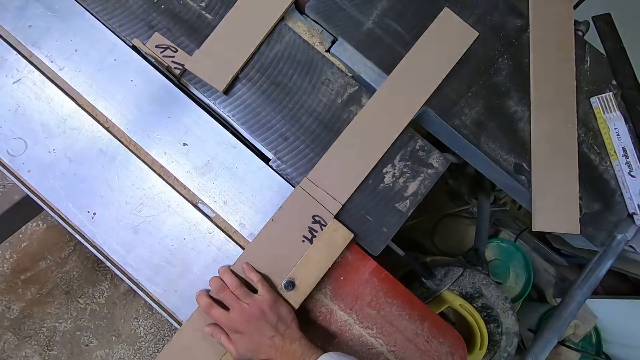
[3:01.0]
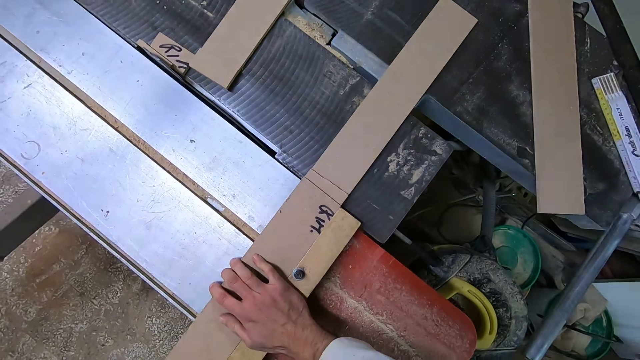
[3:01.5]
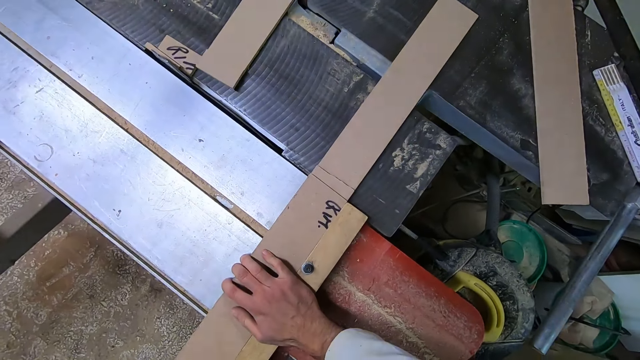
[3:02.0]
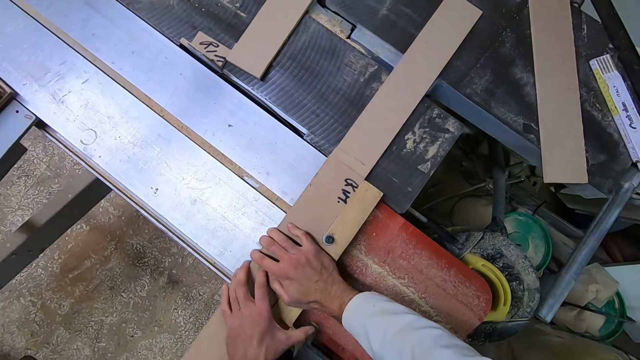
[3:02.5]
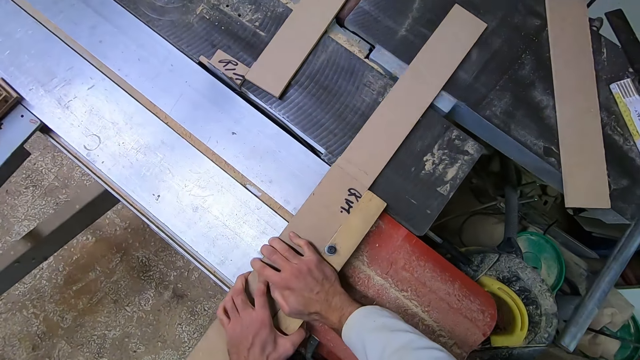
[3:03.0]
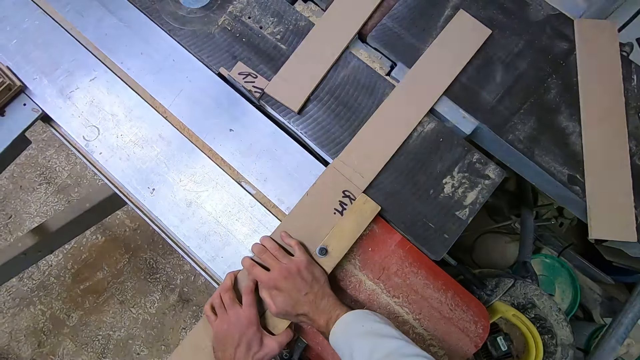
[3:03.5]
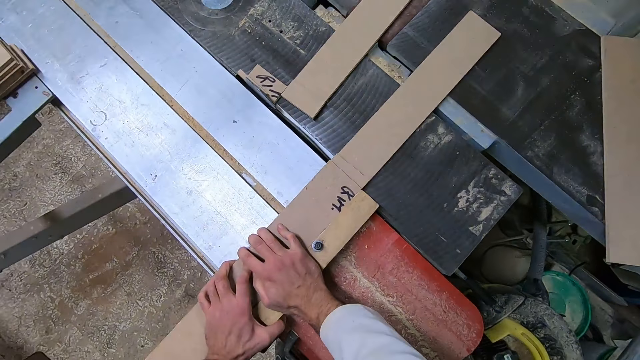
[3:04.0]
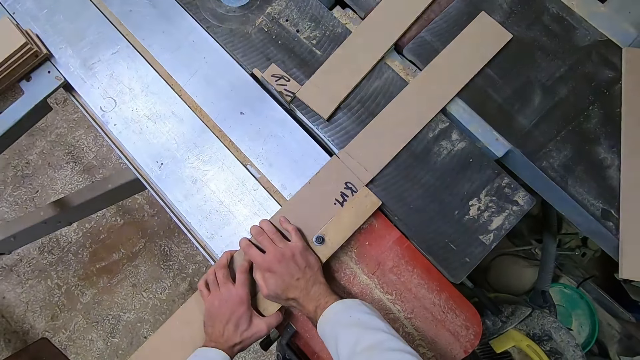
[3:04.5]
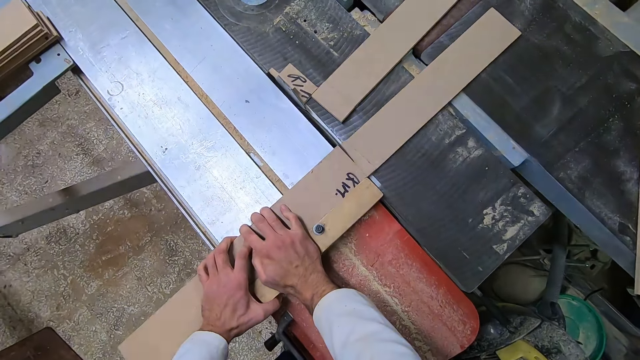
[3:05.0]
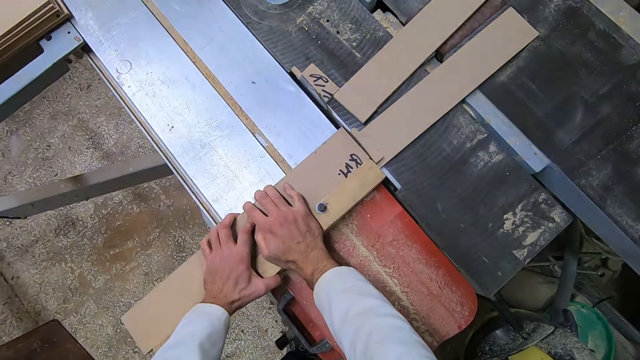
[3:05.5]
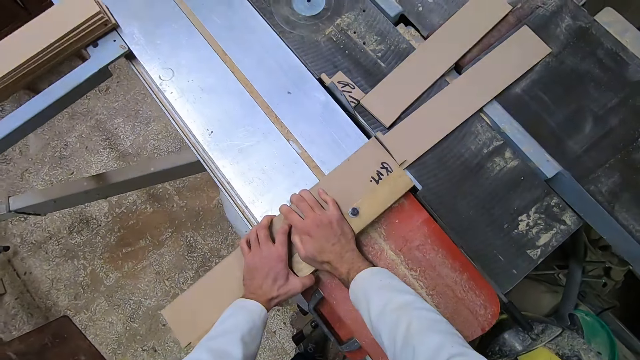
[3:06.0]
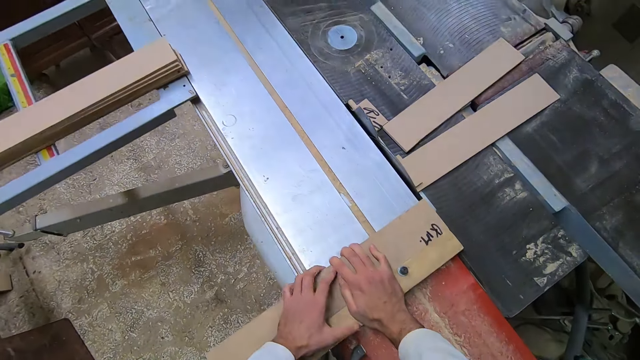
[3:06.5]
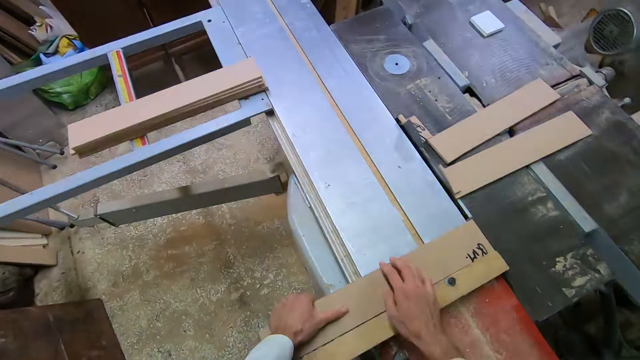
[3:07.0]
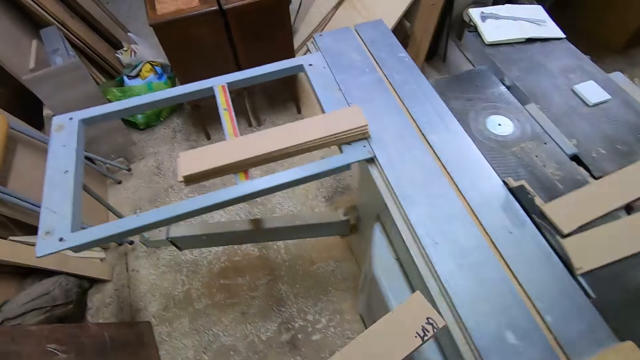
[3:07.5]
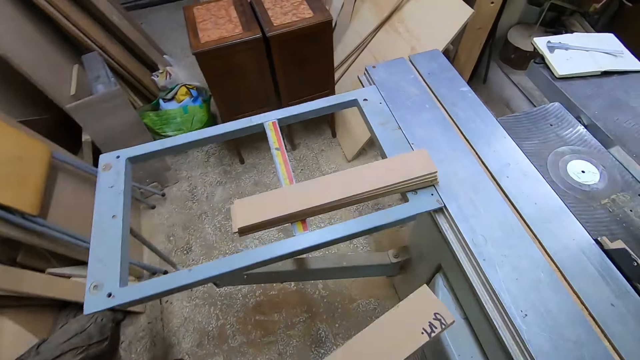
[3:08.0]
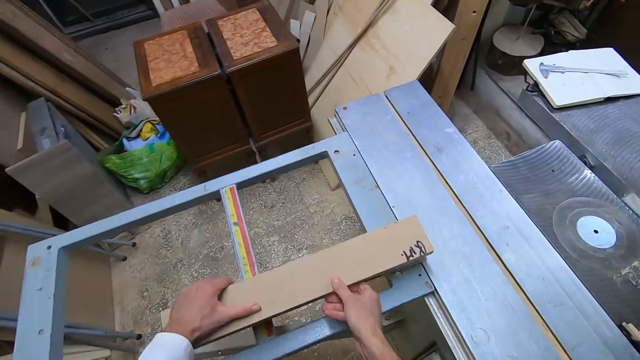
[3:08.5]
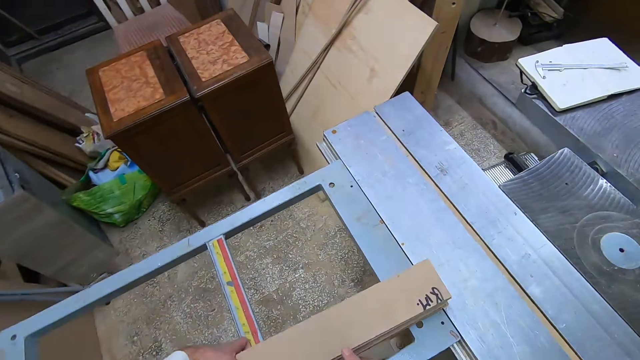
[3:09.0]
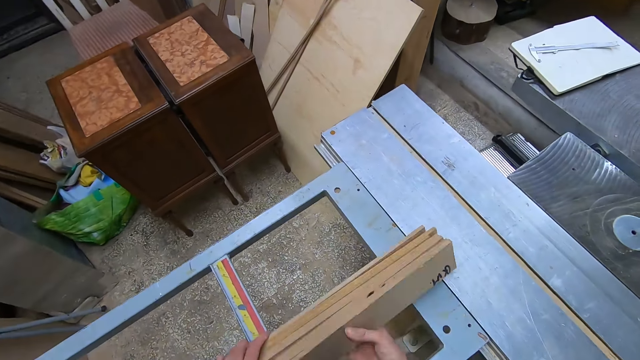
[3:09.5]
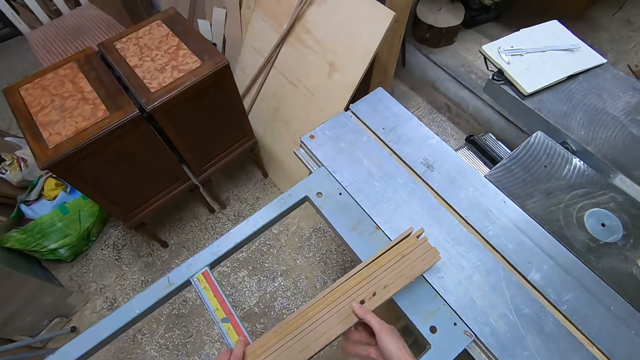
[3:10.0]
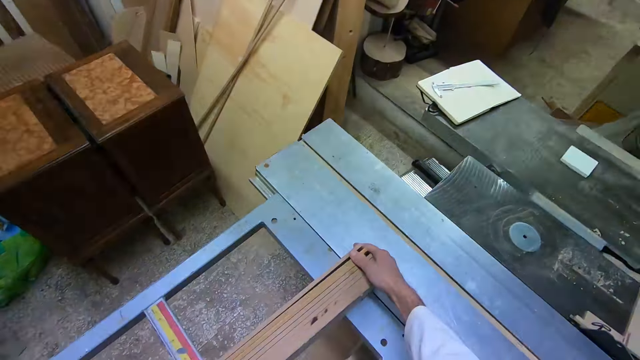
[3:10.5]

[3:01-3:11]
The camera wearer works on the woods with the table saw machine. He removes the wood from the table saw with his left hand. He drops the wood with other woods on the other side of the table saw machine.

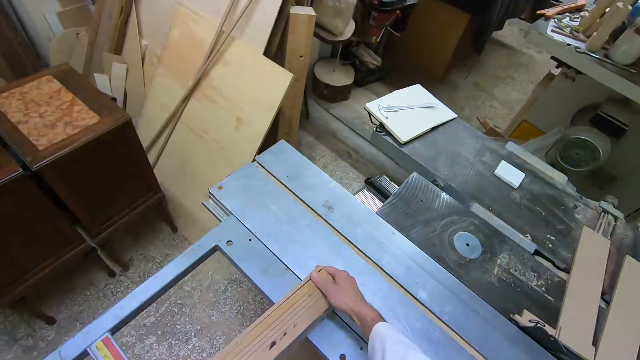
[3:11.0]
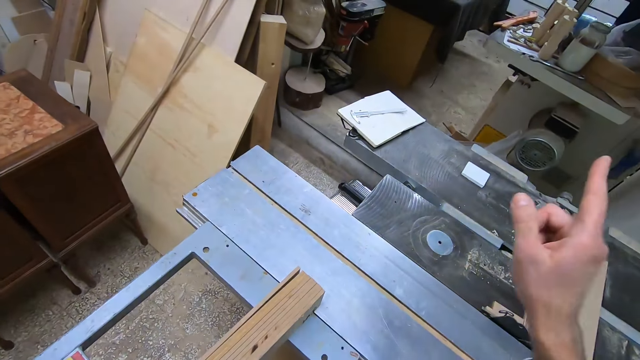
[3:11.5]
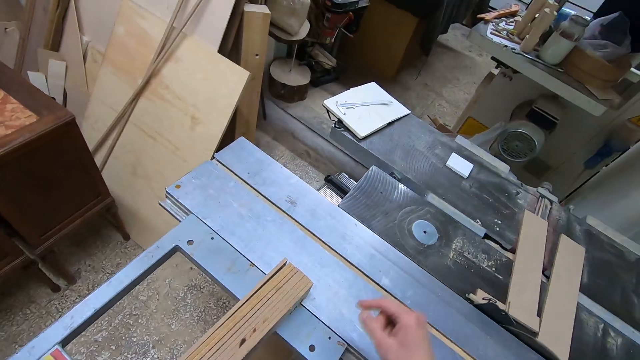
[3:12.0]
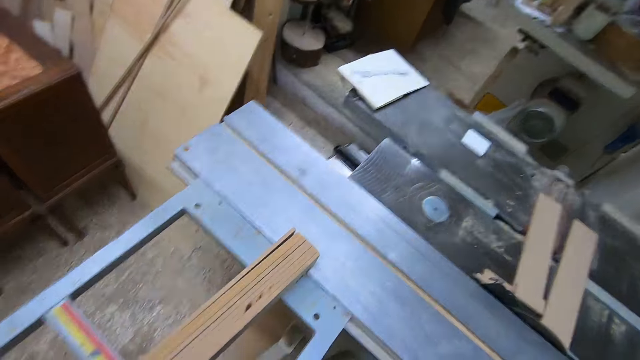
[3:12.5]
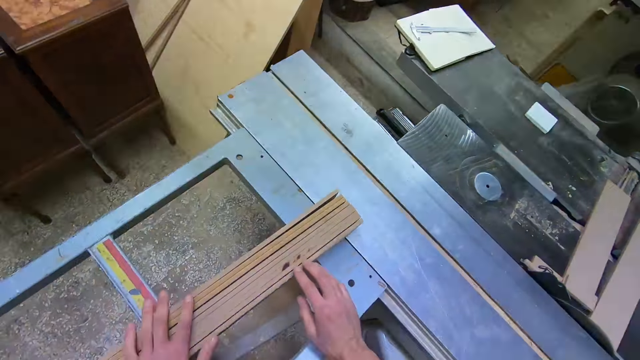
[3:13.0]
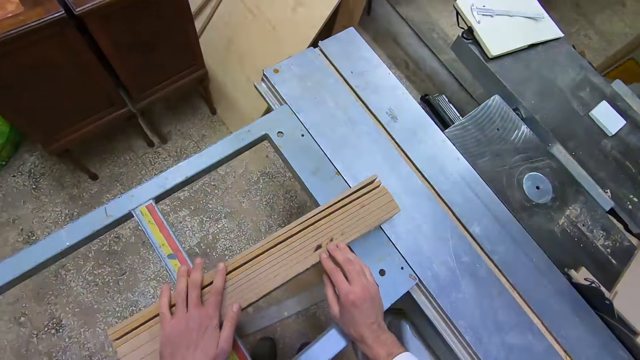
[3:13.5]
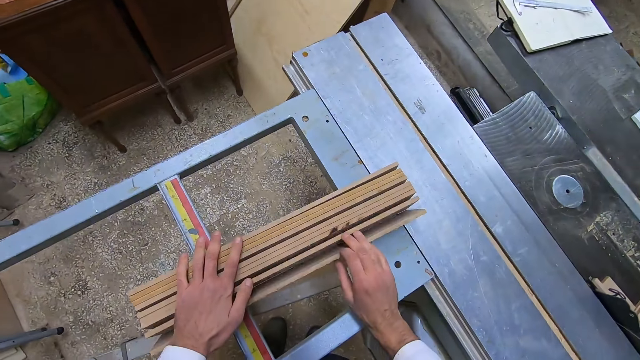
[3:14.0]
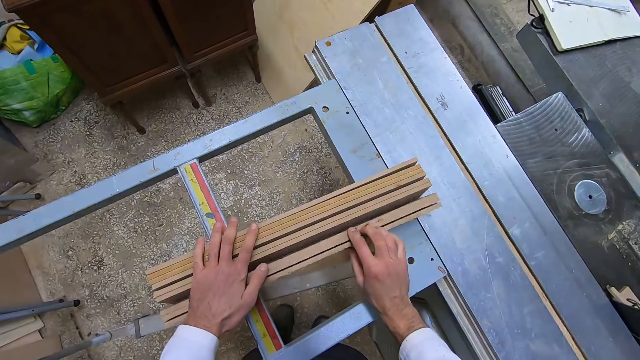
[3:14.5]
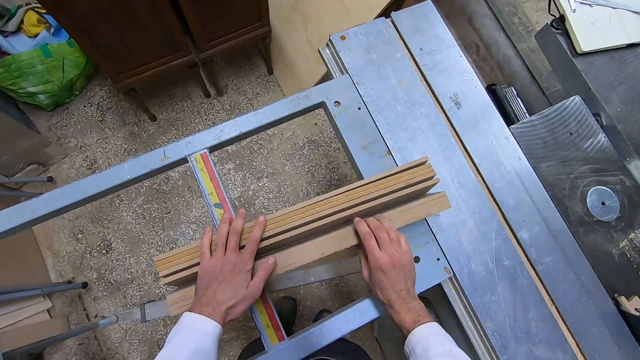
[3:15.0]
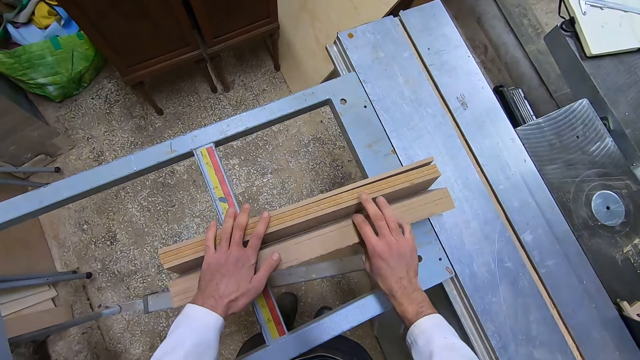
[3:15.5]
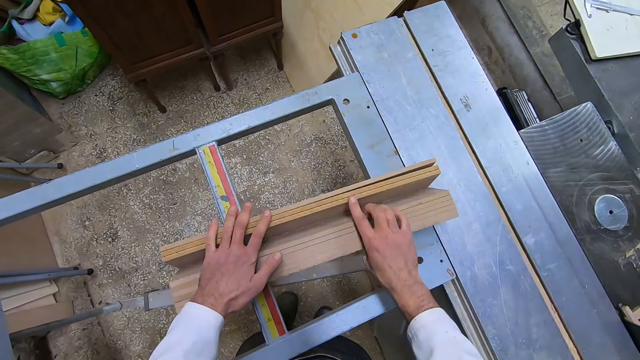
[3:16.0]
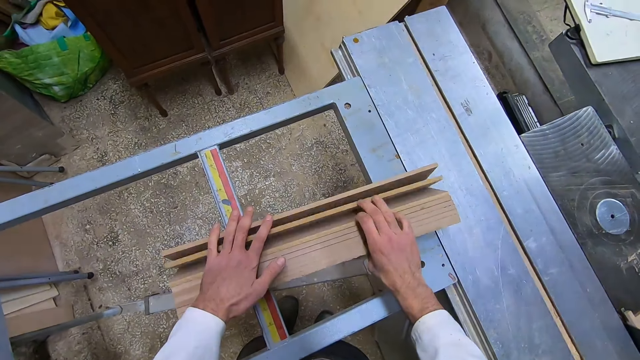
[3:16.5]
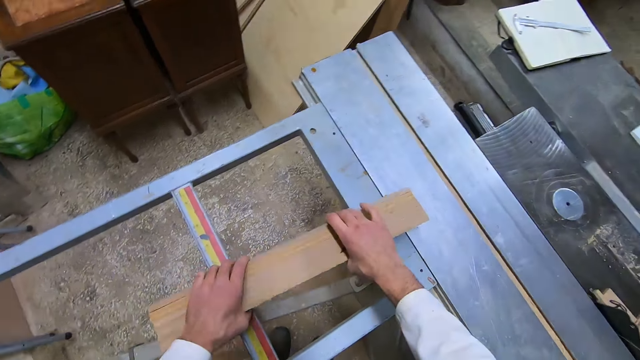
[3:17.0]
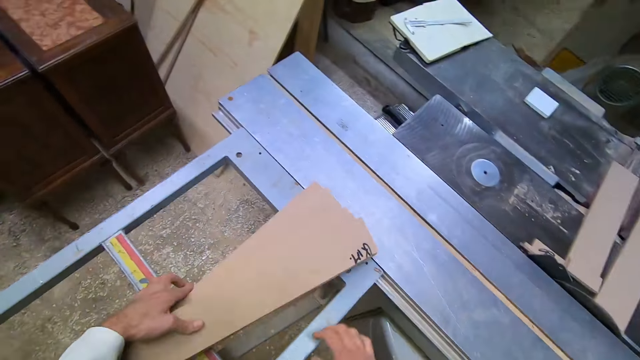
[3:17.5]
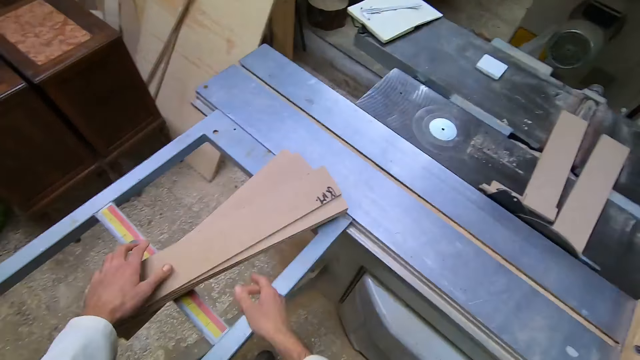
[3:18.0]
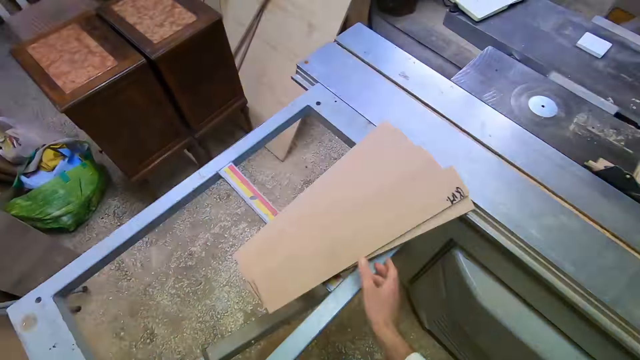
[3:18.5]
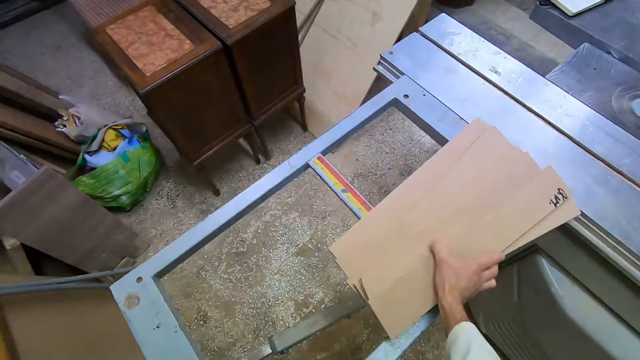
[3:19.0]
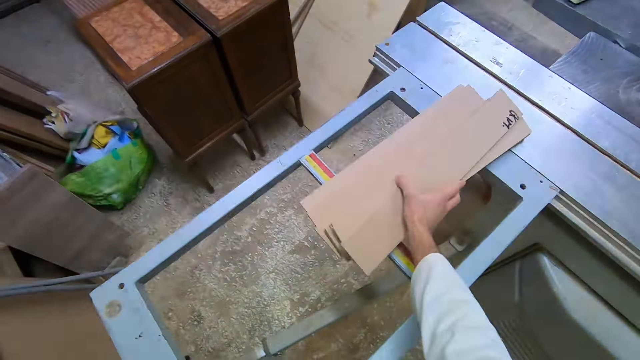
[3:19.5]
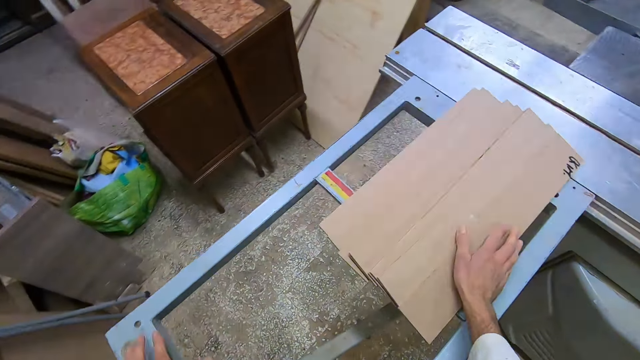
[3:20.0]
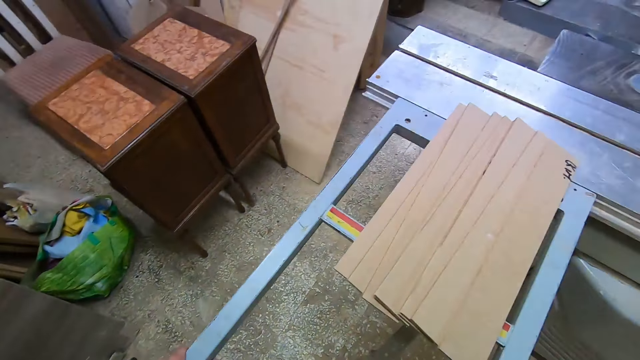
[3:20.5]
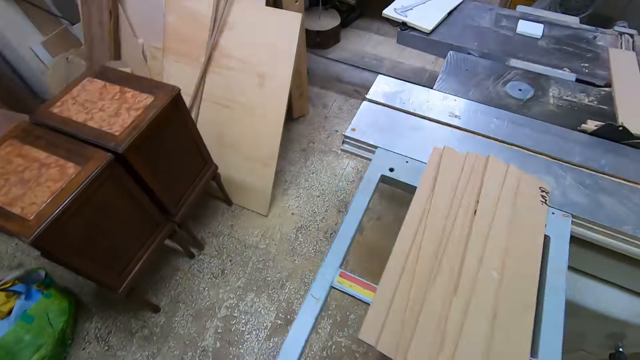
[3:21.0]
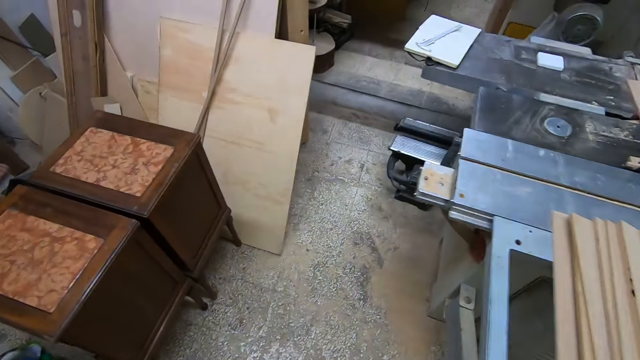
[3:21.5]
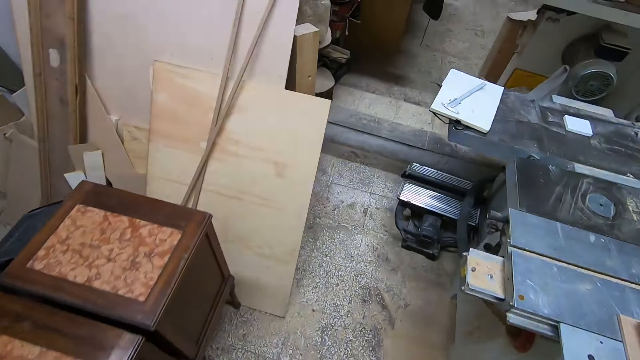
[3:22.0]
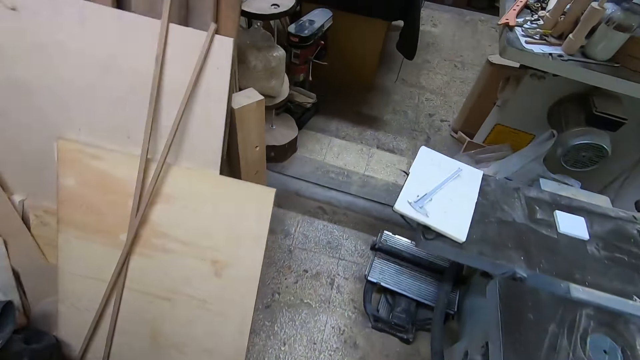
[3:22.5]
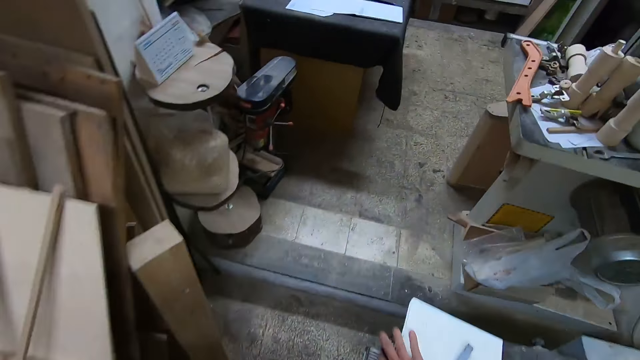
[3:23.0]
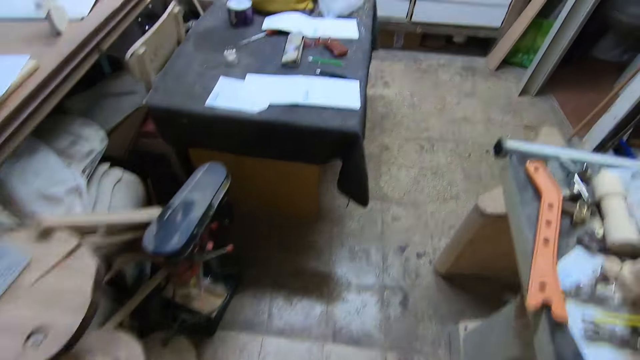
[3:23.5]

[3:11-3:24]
The camera wearer arranges the woods on the other side of the table saw machine. They point with a finger, hold timbers, and count the wood on the other side of the table saw machine. They hold the timbers together. They walk in the workshop.
